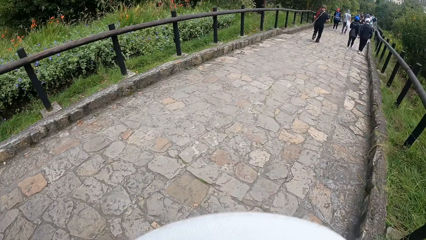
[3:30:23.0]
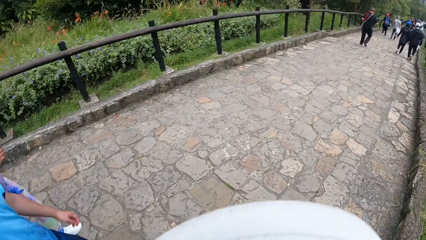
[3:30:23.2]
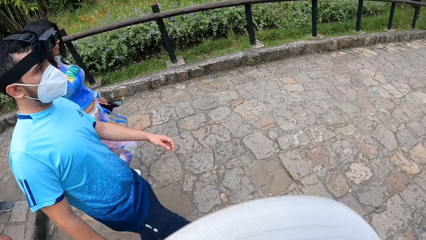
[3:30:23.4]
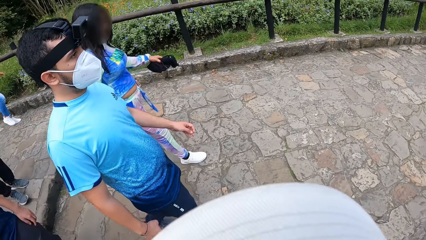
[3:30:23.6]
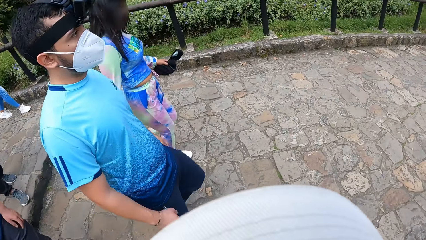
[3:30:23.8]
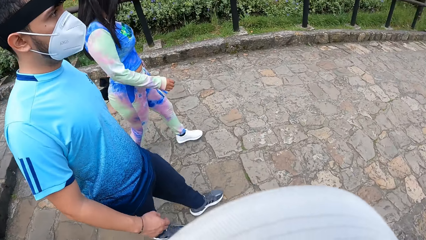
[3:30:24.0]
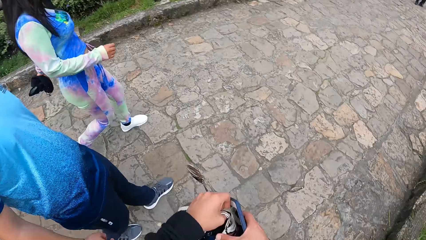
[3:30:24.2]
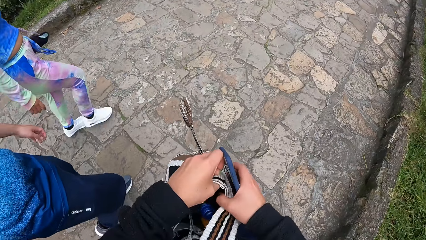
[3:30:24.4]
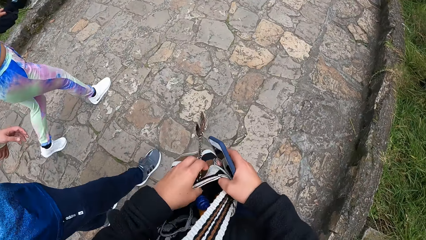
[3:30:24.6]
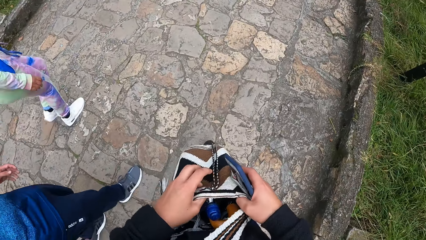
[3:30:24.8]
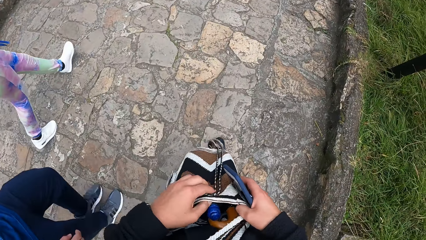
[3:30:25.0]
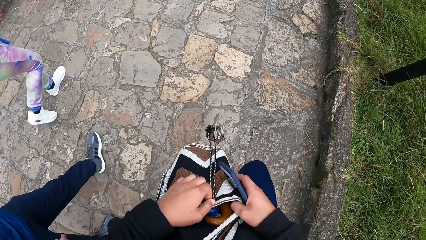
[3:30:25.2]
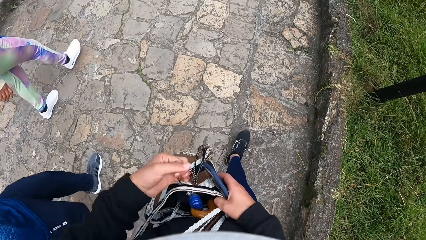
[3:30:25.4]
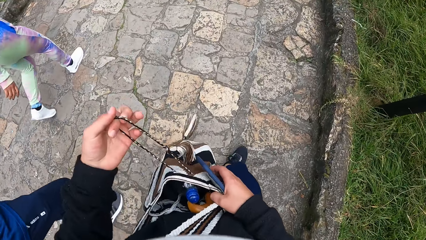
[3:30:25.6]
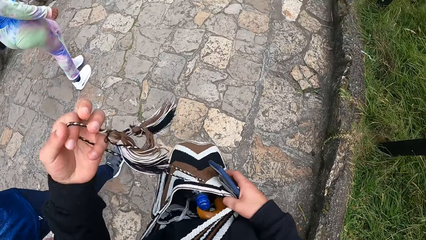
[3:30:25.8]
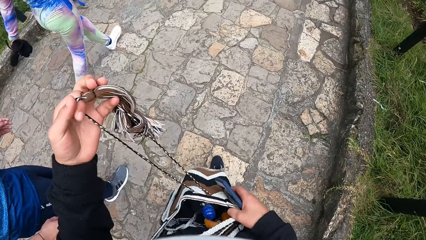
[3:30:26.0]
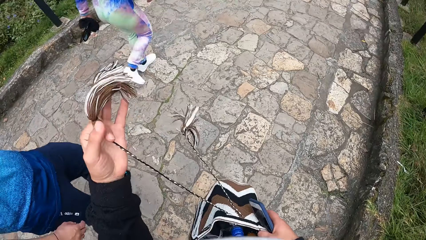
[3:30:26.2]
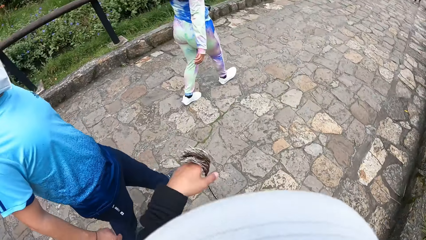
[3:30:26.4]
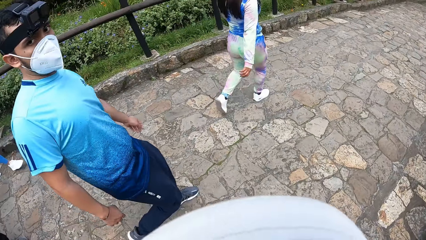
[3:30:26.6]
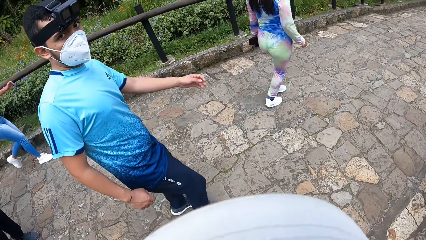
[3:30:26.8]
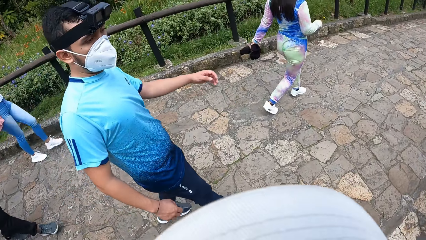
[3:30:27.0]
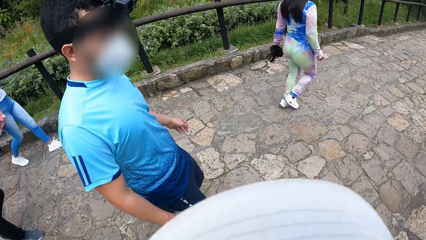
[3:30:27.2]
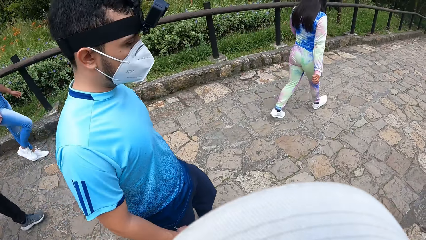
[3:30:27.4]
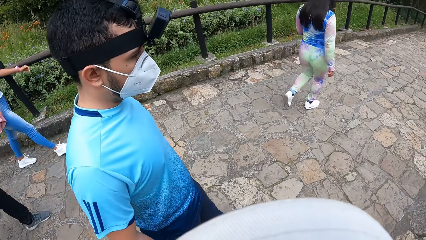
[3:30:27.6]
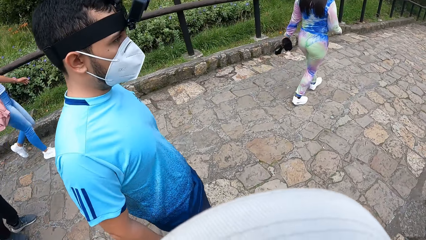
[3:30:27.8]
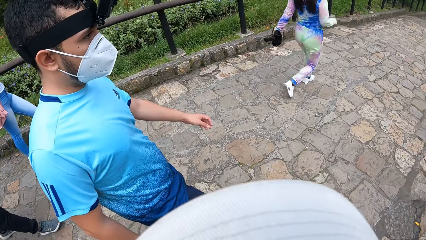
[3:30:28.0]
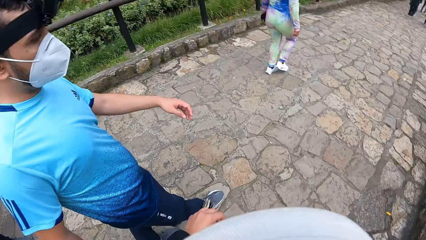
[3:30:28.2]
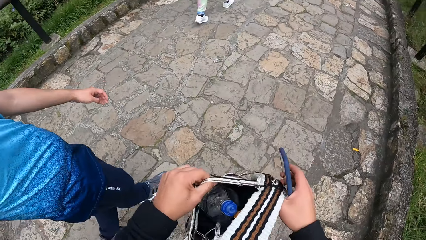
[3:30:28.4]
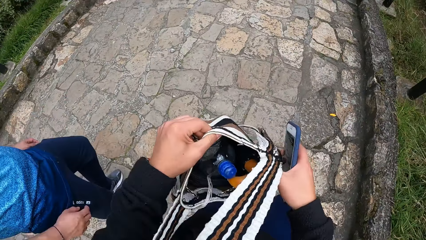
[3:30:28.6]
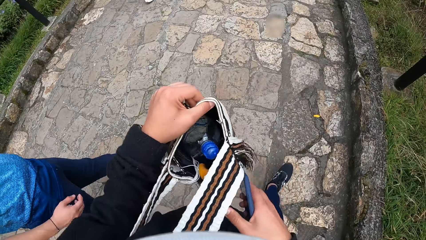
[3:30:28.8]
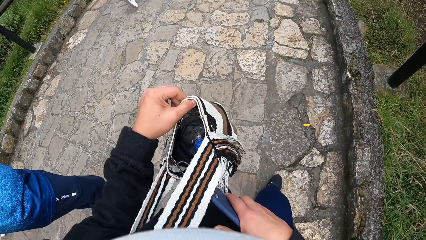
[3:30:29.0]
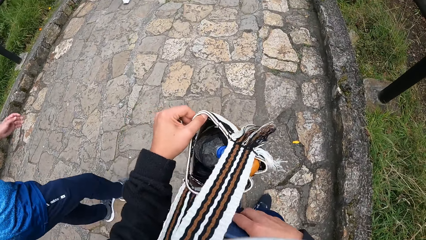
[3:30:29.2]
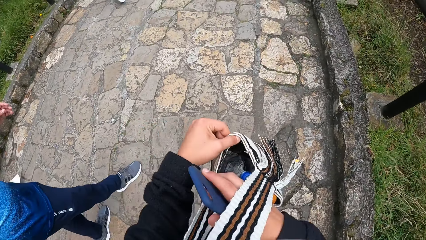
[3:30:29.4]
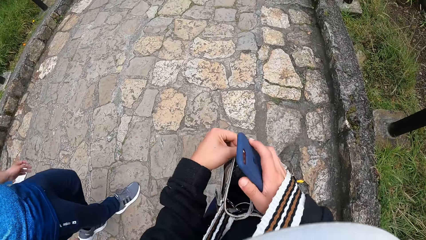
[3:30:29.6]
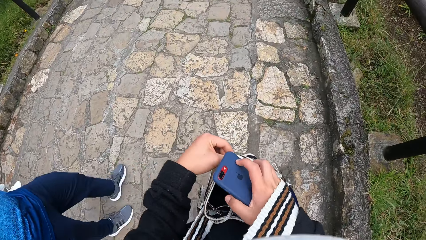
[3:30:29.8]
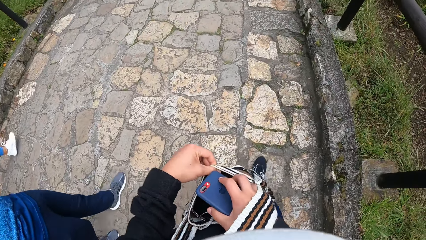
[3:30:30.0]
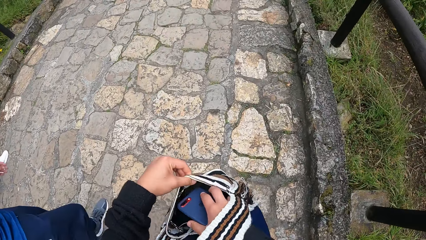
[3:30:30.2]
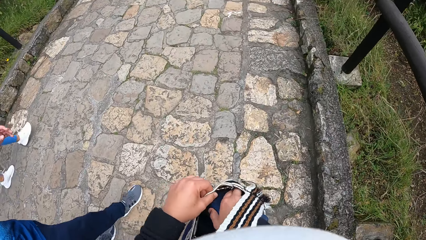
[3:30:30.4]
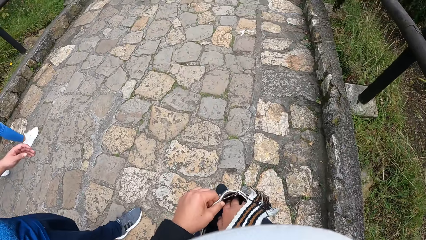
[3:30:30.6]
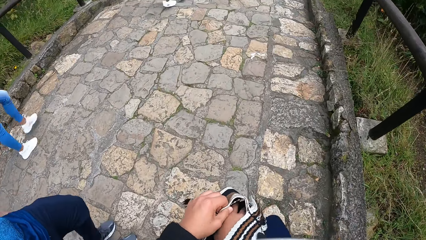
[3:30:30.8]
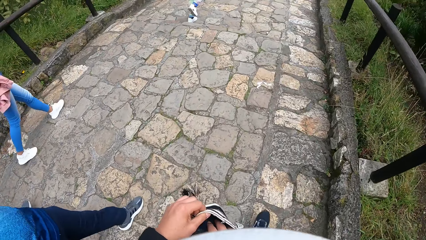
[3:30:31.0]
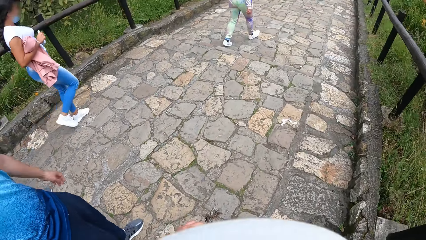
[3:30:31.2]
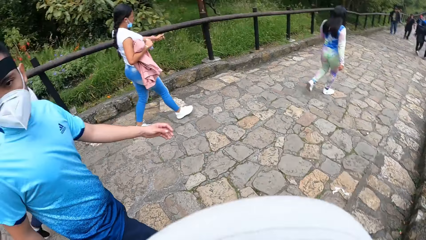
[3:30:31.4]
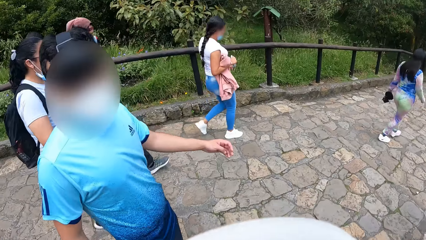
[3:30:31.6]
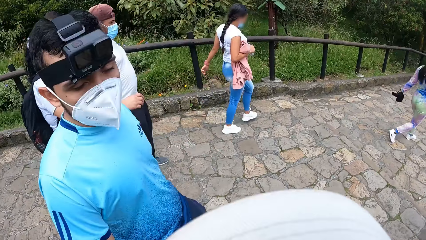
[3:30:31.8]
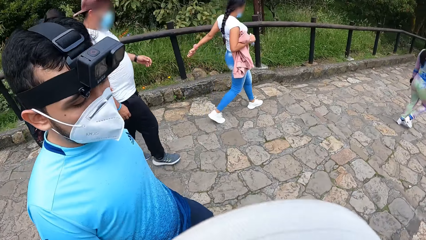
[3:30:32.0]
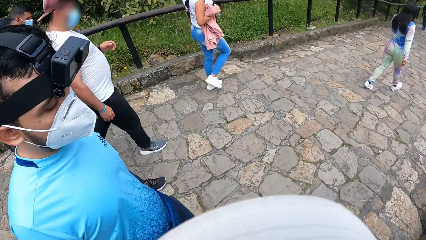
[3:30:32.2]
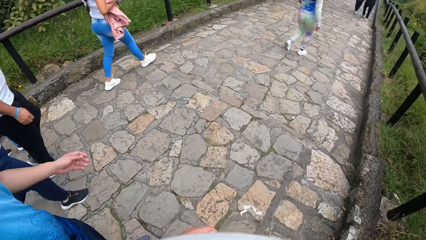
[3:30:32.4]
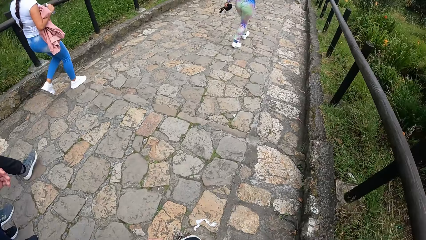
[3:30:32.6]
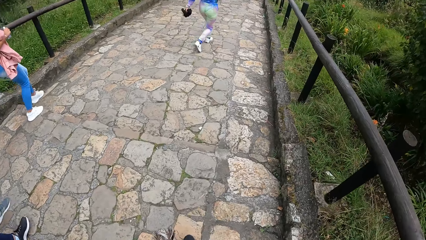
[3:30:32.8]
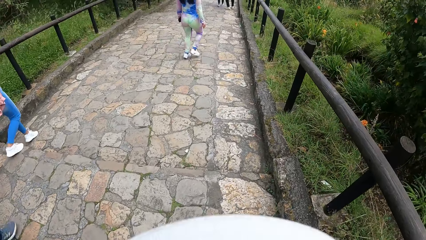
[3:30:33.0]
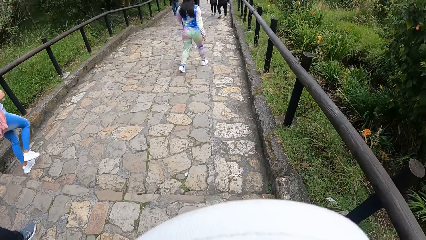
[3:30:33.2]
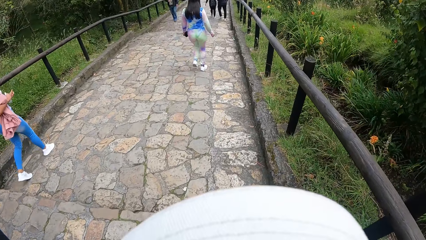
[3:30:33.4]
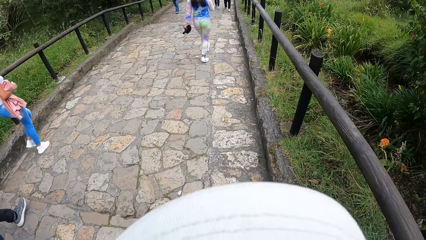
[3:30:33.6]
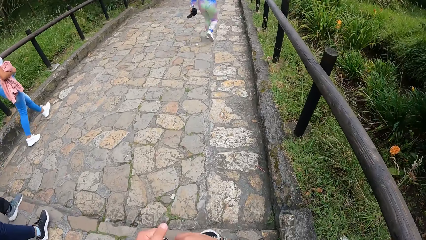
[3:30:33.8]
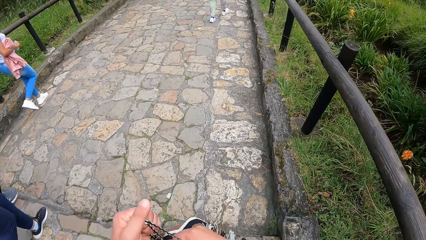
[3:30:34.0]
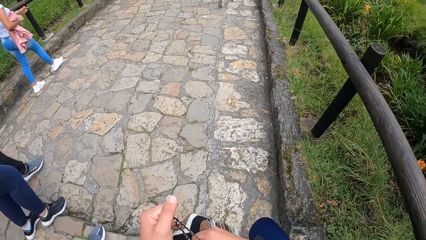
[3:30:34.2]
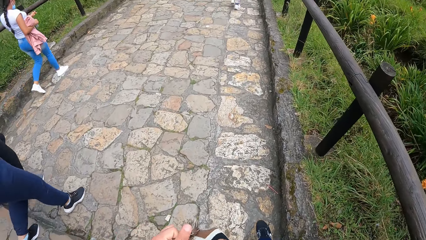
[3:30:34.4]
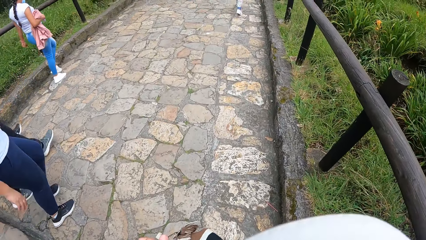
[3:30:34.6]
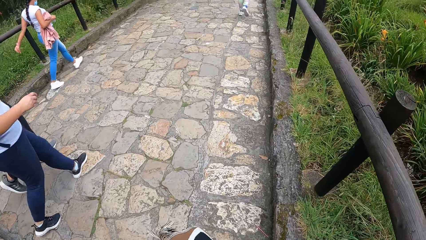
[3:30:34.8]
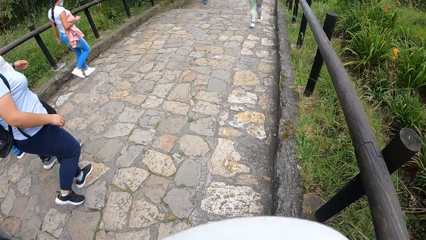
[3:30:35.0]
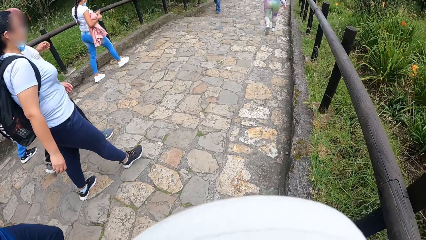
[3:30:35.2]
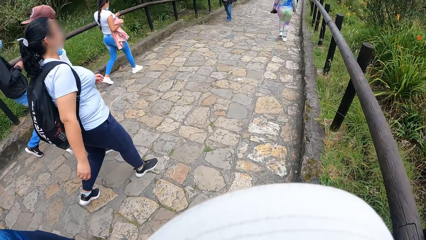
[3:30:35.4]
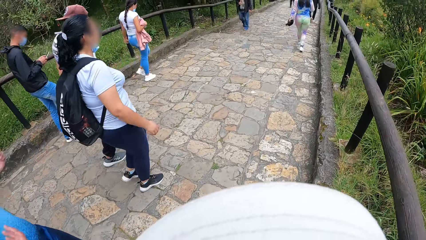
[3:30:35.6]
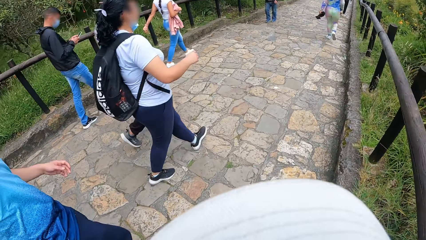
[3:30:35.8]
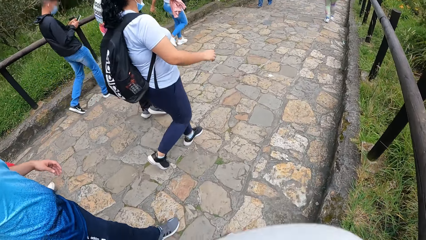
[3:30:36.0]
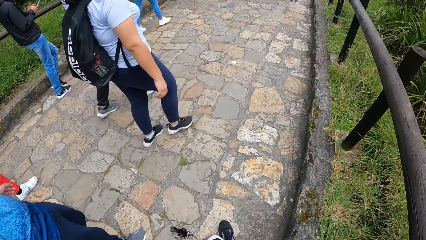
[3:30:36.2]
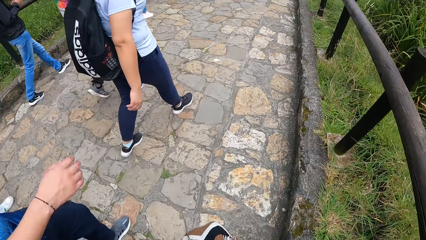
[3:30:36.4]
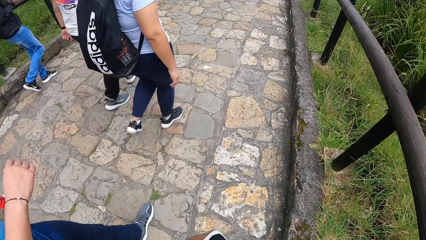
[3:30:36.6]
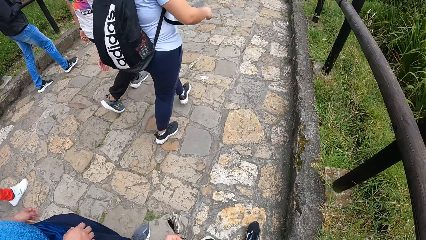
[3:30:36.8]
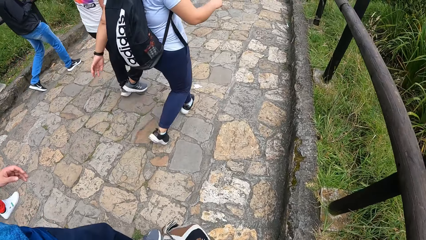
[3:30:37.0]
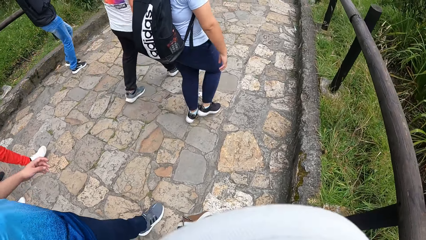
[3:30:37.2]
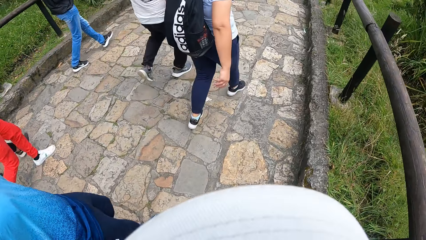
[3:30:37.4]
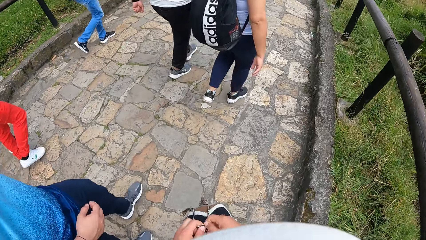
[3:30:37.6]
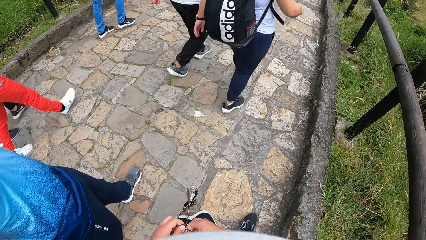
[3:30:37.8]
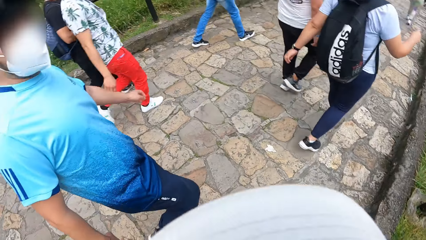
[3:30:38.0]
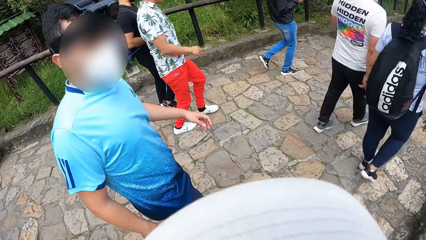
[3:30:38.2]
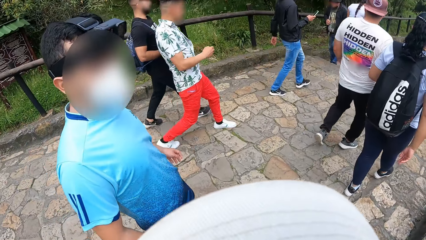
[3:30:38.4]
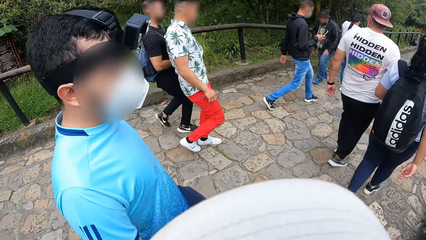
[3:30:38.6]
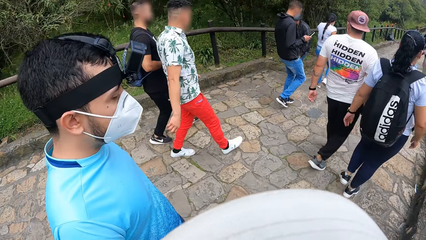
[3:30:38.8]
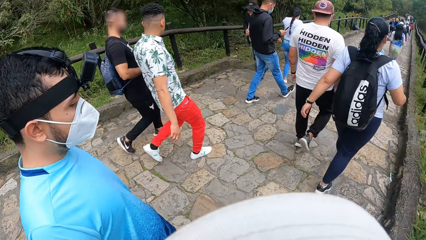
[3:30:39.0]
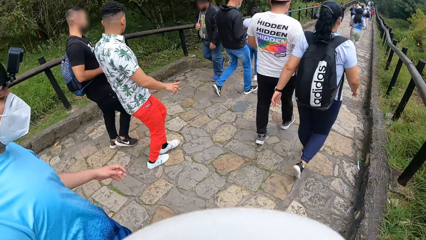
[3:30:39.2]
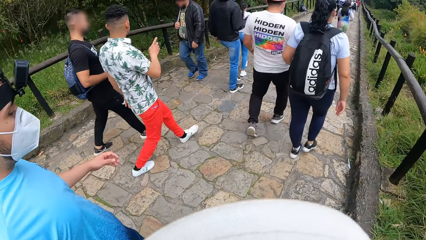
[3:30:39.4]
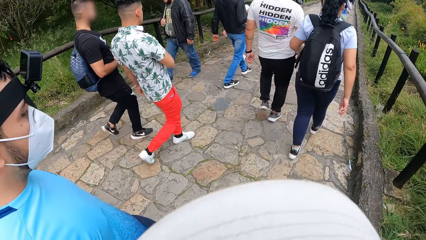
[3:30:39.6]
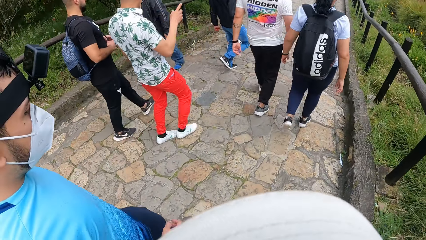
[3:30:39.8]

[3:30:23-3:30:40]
The camera wearer opens the bag with both hands. She holds the bag. She communicates to the person. She puts the phone inside the bag with her right hand. She talks to the person. She closes the bag with both hands.
